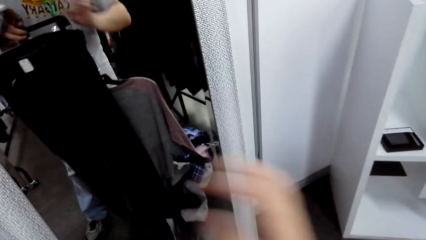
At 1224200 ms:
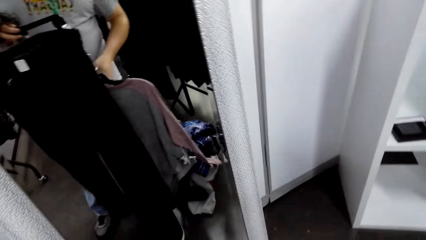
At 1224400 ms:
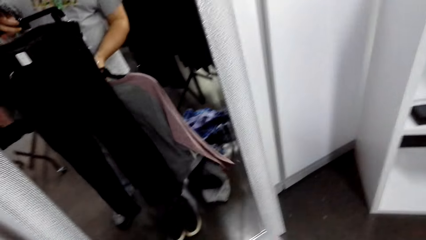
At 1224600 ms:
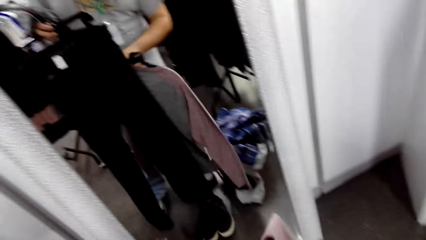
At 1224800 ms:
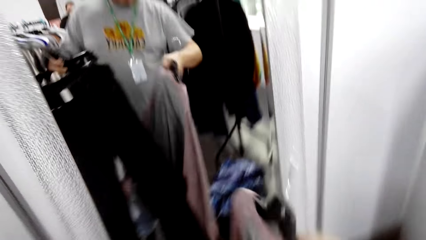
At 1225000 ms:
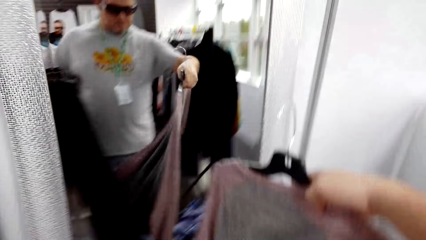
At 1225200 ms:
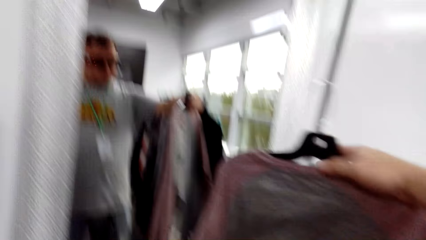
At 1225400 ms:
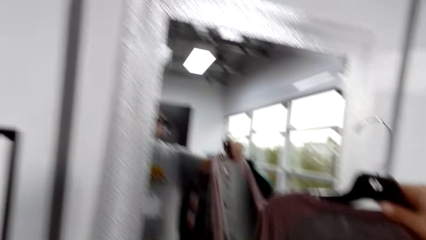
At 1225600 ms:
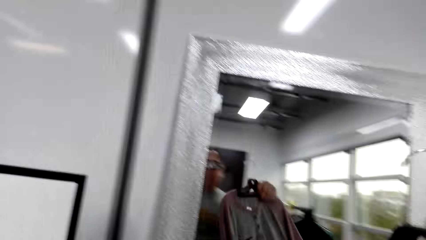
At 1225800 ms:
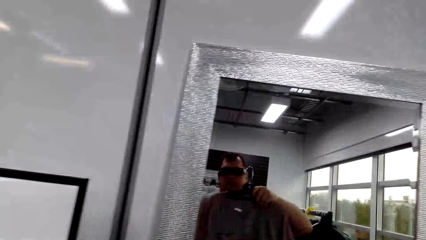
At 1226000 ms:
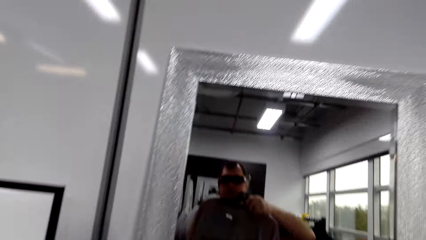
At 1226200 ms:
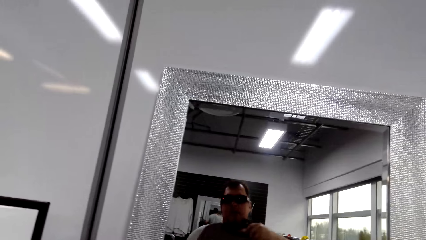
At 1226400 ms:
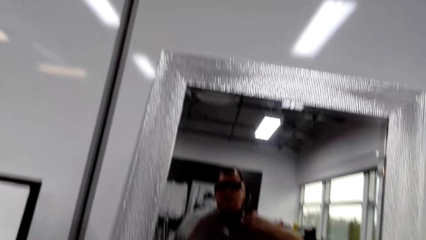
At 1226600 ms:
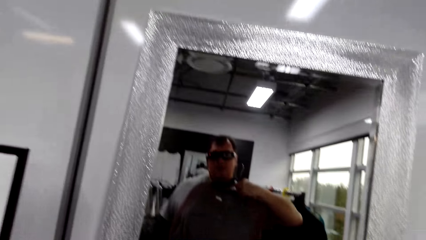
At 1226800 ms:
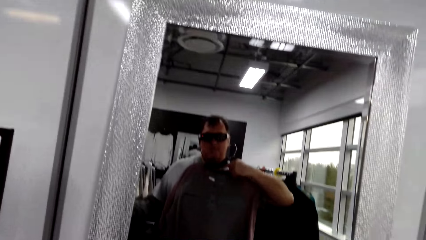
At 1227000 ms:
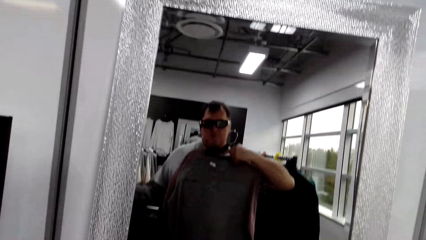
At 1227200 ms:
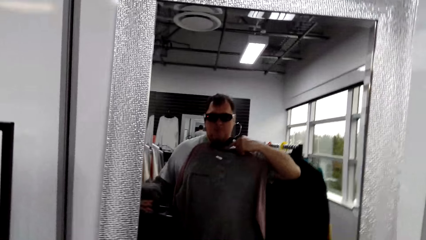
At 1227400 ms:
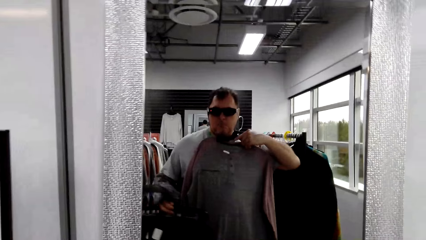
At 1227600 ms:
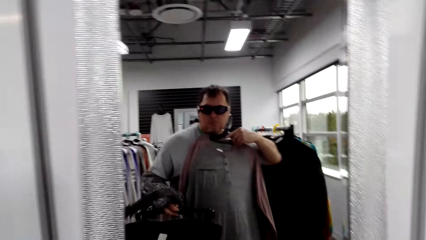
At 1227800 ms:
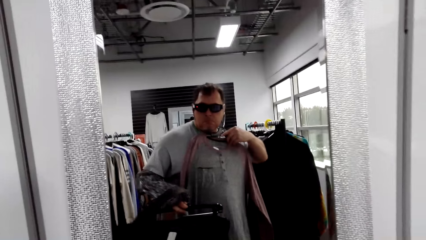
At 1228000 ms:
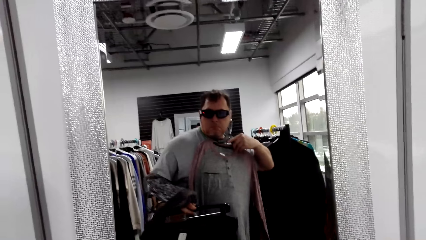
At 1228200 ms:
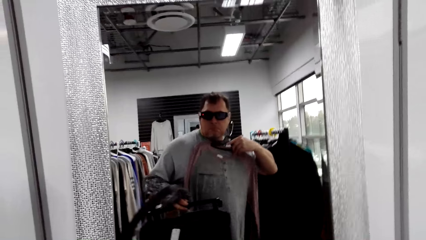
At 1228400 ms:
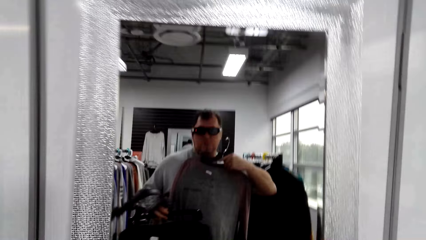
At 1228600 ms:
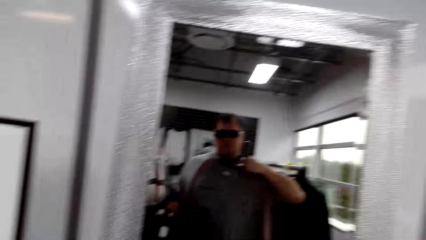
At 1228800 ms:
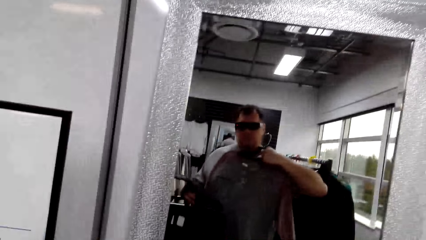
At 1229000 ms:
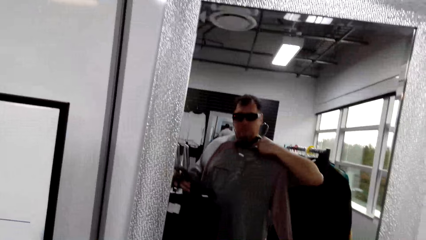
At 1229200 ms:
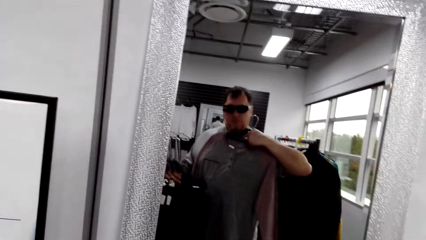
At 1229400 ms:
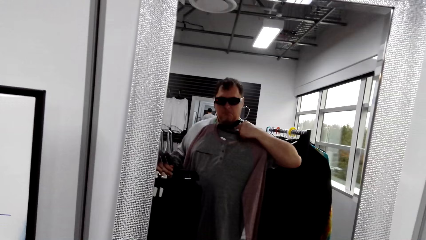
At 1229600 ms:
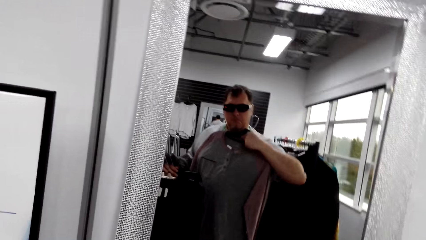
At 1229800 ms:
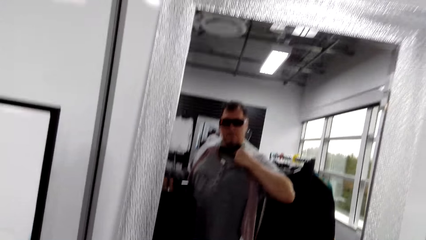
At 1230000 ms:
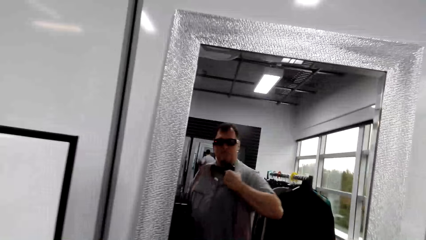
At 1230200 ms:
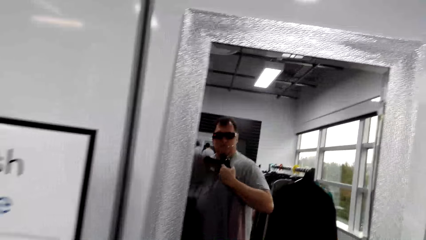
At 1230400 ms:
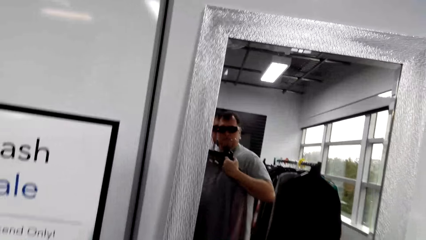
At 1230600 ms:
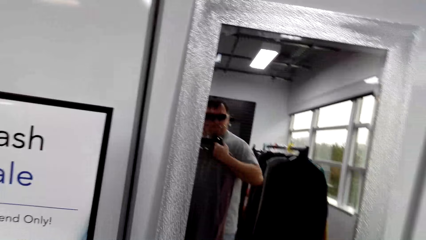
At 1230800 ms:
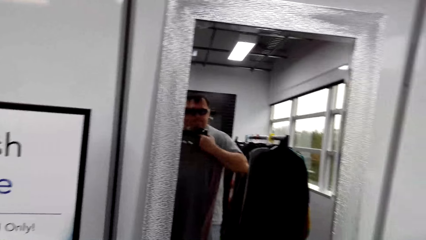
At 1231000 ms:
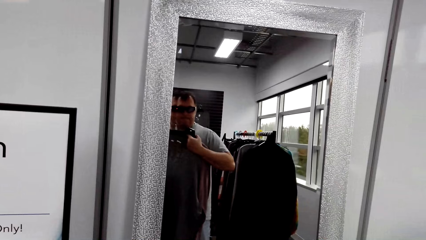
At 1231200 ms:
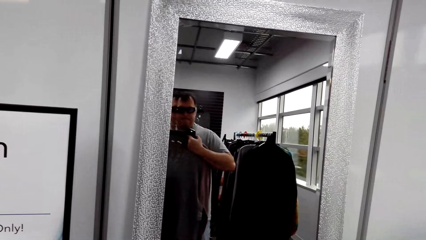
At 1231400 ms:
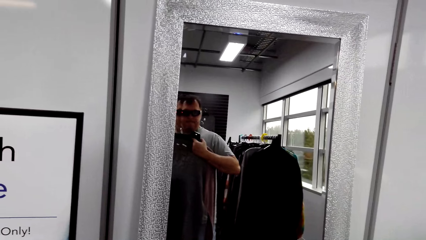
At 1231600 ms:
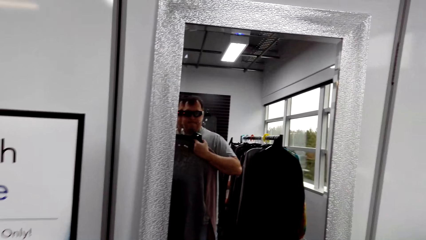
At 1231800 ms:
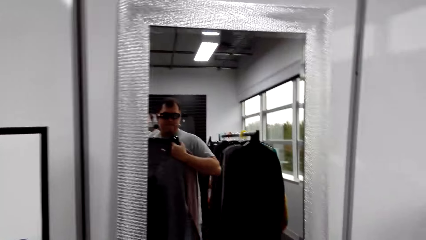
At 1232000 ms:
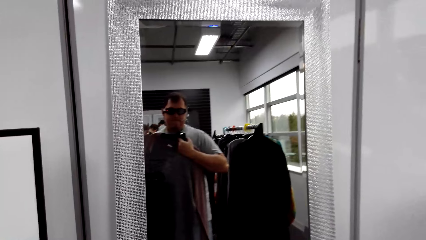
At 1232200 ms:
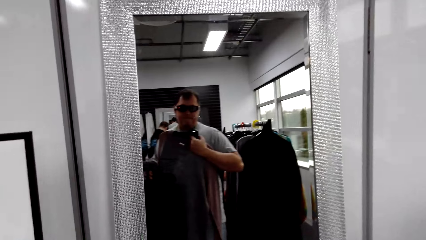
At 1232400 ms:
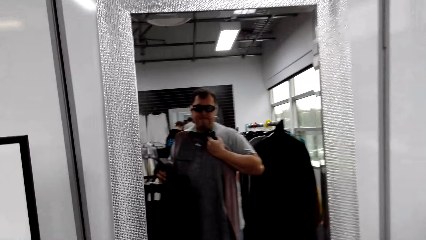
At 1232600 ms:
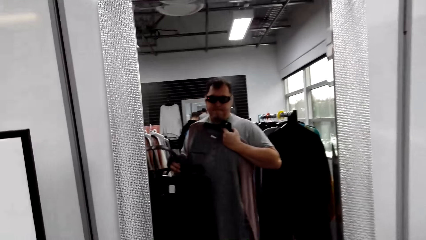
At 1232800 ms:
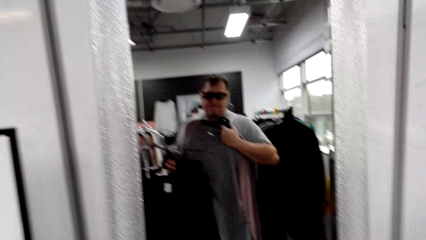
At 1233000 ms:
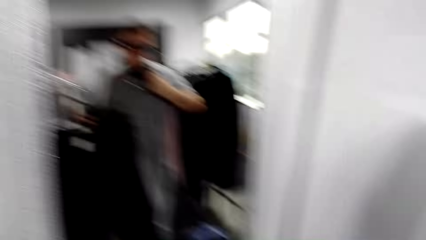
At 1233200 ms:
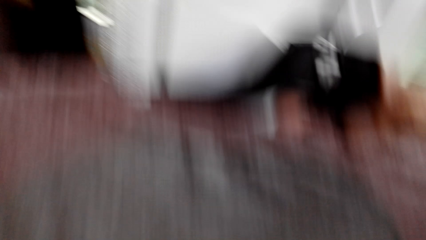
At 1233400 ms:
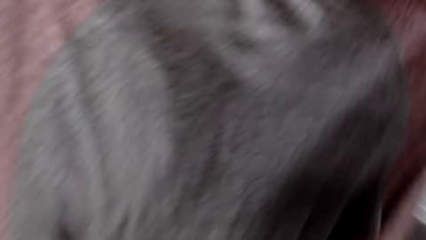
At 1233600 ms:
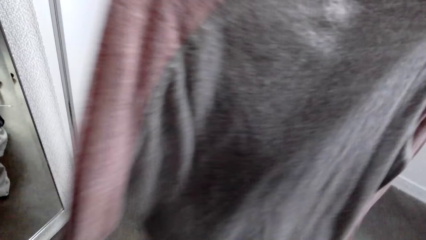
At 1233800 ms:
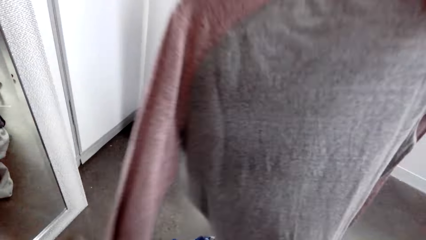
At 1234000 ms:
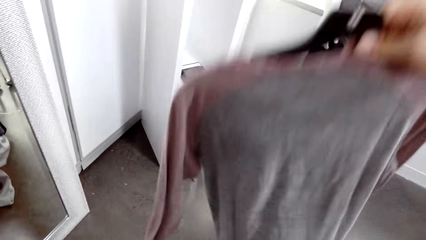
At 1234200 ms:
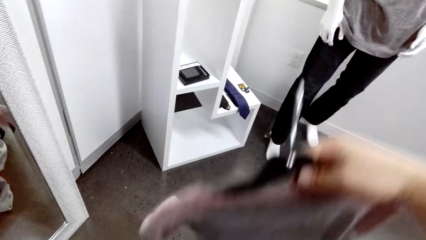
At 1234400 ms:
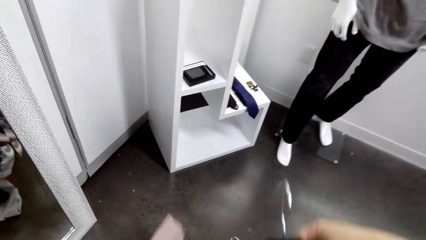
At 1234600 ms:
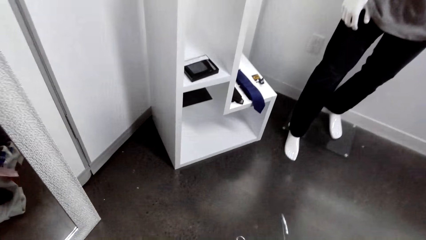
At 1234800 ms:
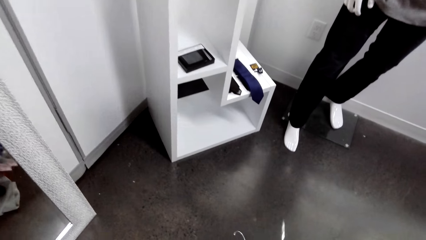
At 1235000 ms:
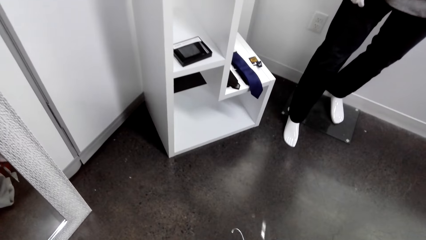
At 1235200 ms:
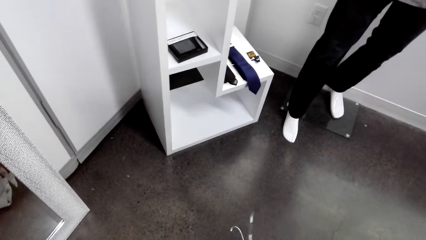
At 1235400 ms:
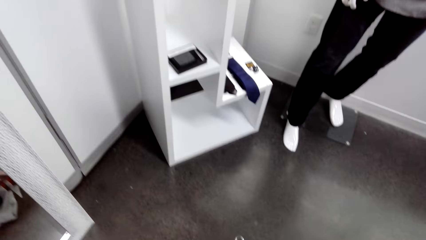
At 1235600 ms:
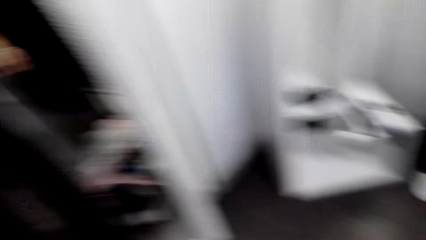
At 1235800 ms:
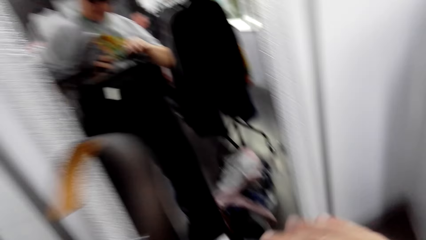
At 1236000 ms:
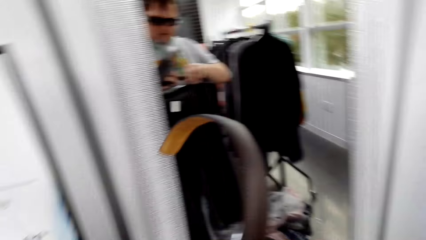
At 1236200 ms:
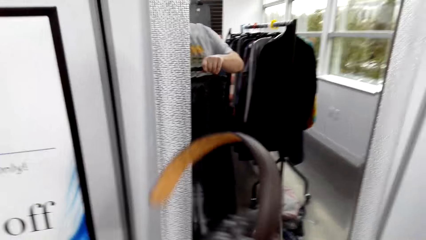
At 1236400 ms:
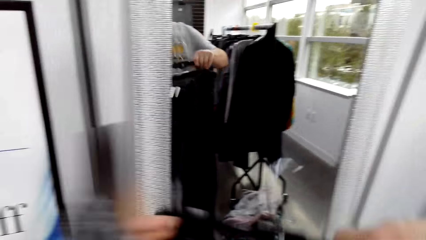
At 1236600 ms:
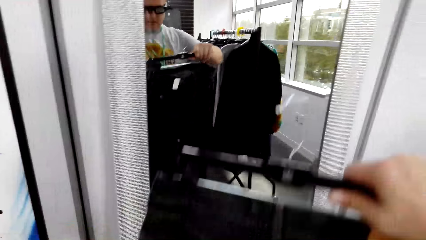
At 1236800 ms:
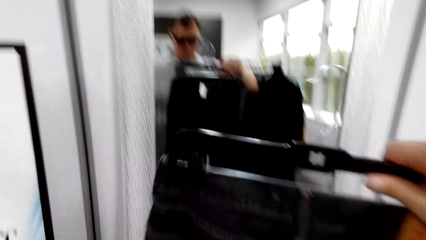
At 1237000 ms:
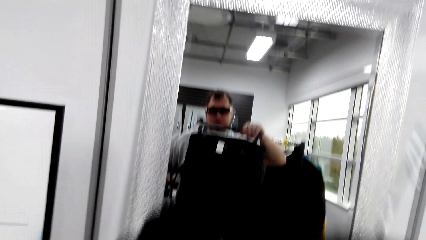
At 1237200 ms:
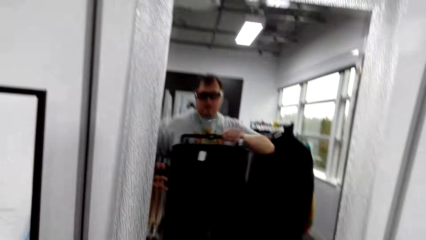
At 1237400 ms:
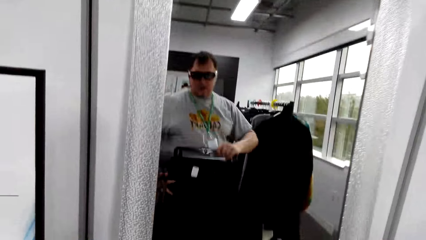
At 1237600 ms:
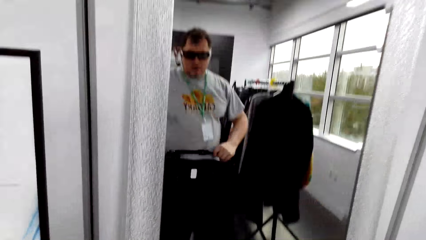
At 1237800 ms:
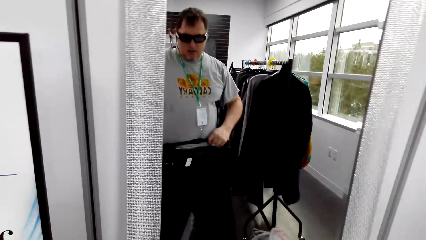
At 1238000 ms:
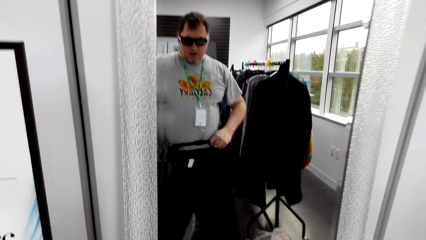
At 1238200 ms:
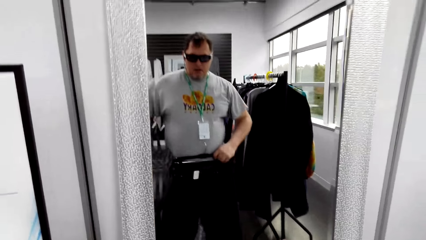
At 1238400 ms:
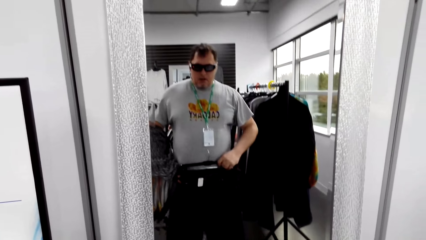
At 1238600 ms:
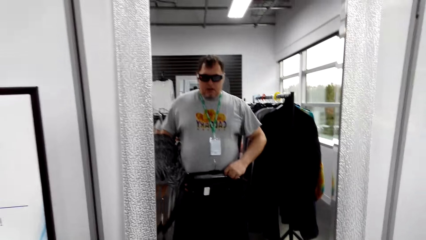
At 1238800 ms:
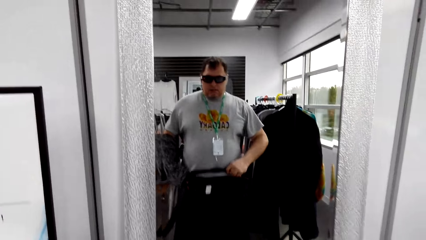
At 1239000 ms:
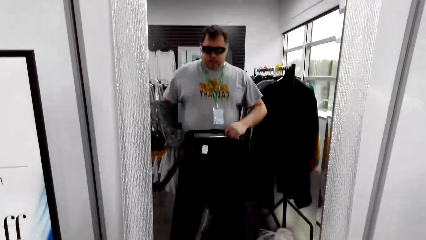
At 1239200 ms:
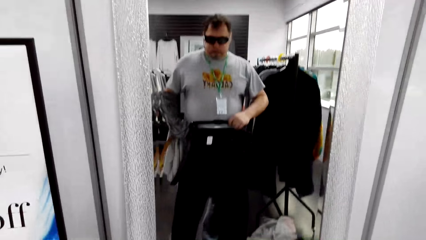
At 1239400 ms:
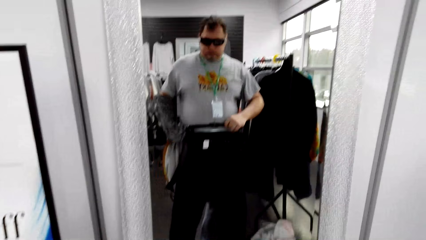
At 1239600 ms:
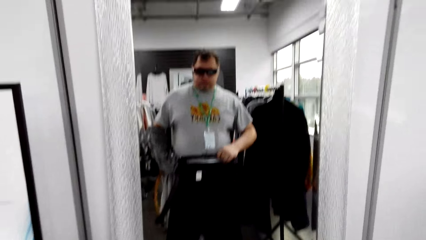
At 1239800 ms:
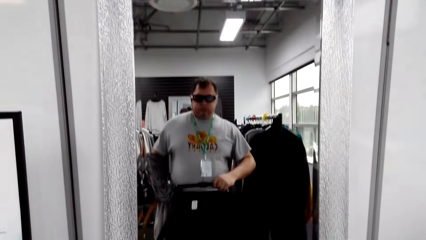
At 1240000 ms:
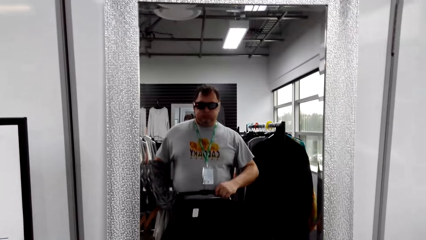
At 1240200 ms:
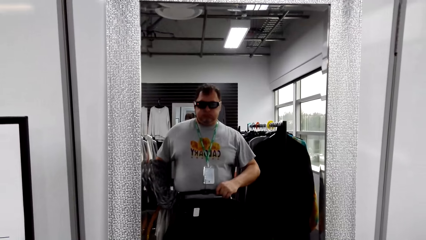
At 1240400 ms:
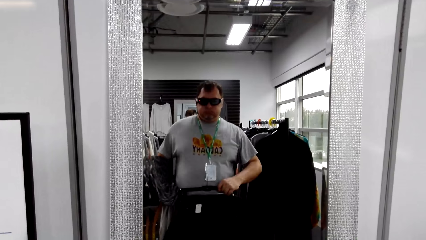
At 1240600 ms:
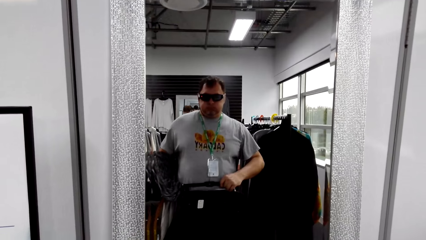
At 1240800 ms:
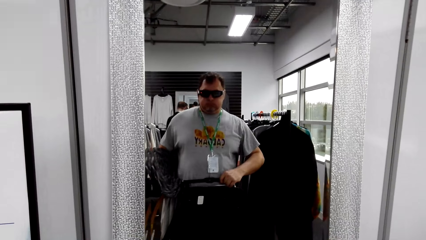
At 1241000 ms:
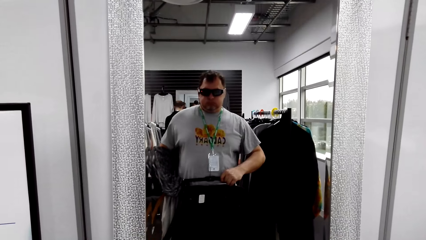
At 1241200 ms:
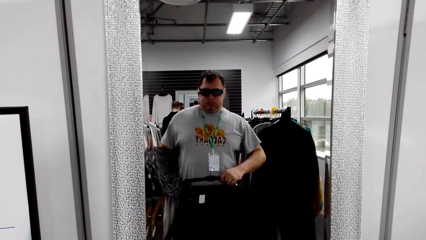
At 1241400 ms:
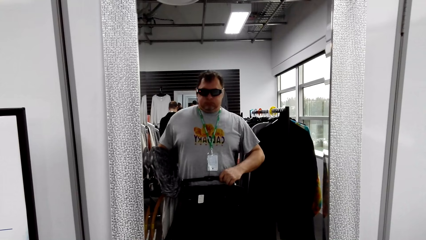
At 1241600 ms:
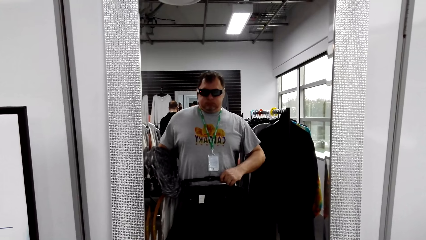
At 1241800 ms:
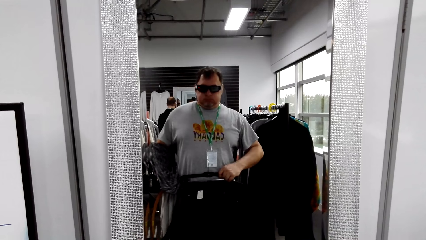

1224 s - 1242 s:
The camera wearer looks at the t-shirt on the mirror. They put the t-shirt in the tray. They look at the trouser on the mirror. They fit the trousers.
